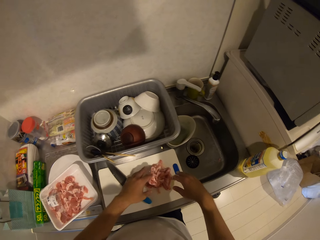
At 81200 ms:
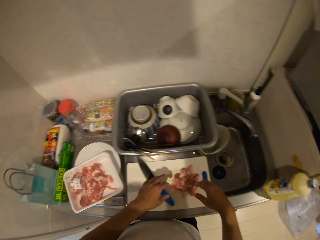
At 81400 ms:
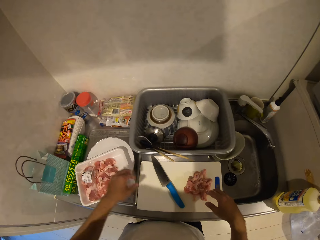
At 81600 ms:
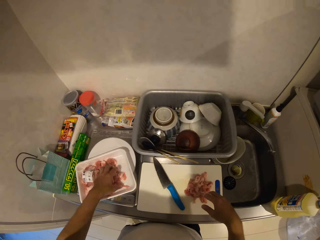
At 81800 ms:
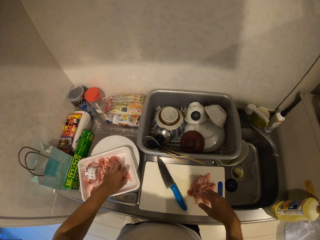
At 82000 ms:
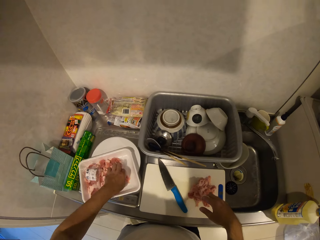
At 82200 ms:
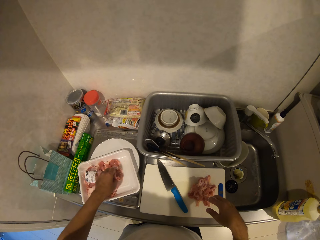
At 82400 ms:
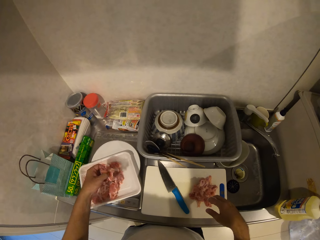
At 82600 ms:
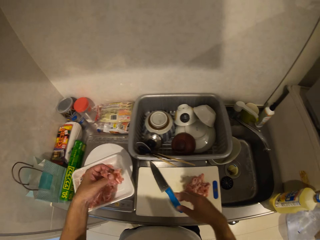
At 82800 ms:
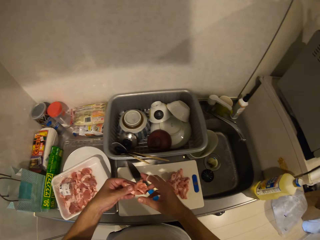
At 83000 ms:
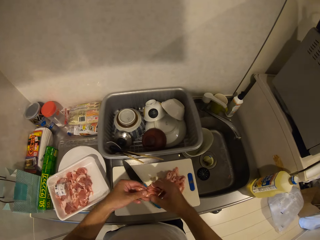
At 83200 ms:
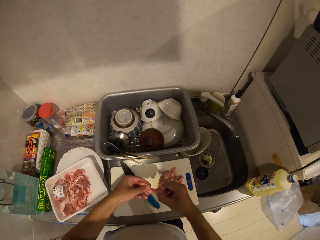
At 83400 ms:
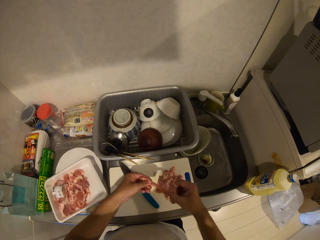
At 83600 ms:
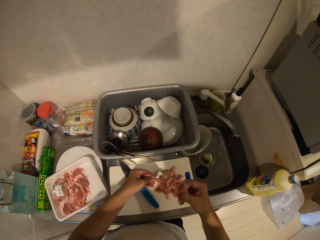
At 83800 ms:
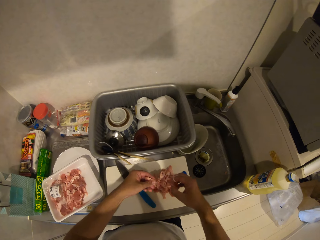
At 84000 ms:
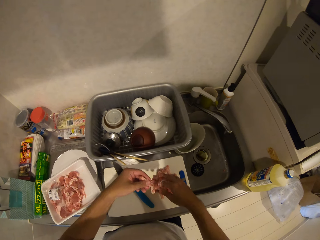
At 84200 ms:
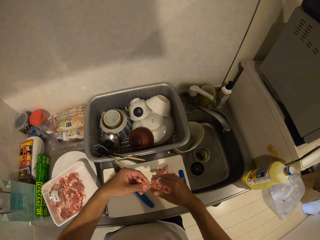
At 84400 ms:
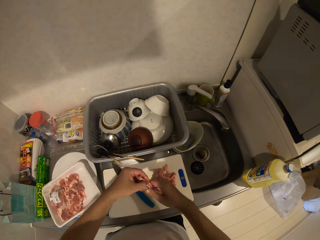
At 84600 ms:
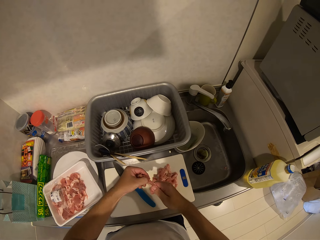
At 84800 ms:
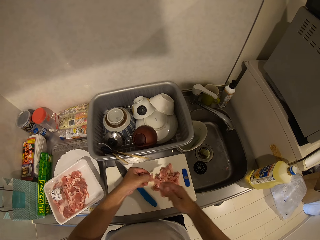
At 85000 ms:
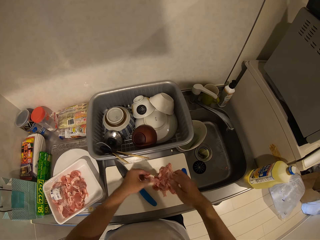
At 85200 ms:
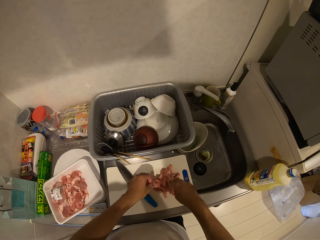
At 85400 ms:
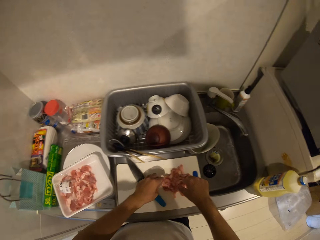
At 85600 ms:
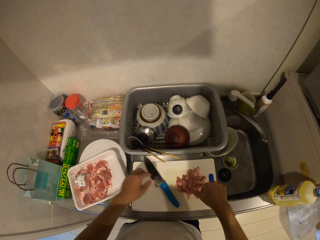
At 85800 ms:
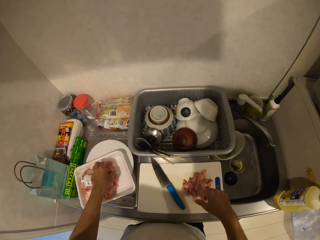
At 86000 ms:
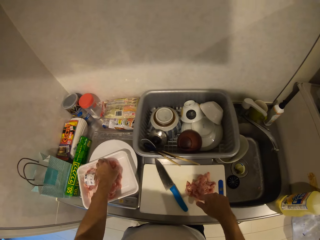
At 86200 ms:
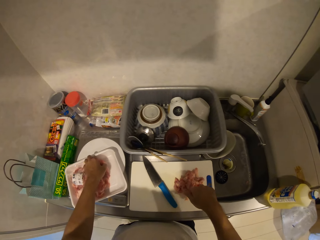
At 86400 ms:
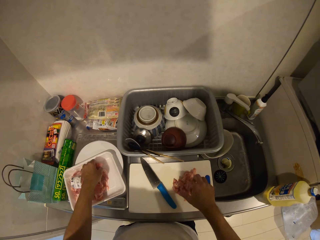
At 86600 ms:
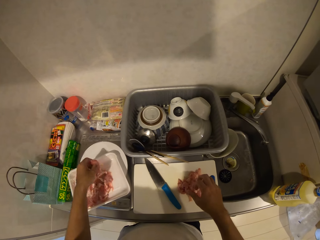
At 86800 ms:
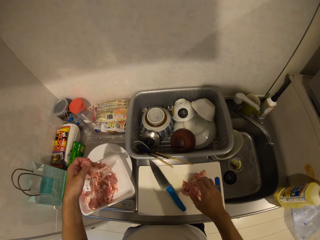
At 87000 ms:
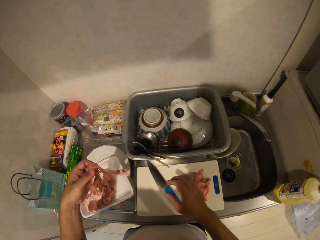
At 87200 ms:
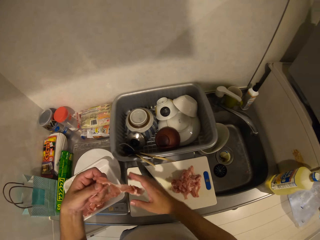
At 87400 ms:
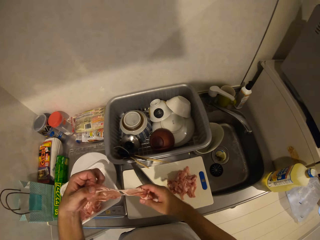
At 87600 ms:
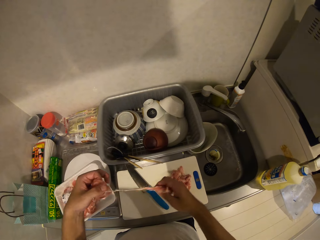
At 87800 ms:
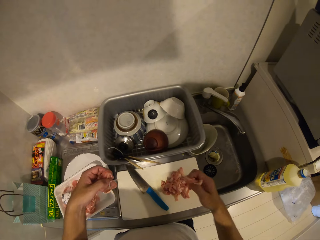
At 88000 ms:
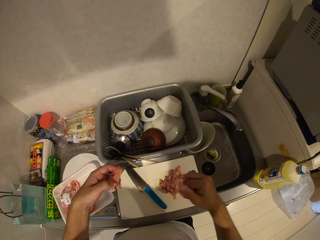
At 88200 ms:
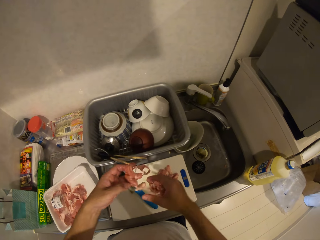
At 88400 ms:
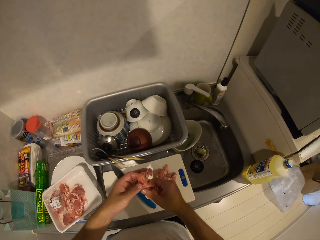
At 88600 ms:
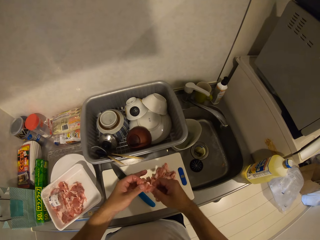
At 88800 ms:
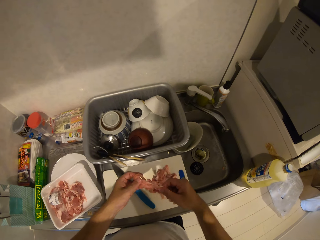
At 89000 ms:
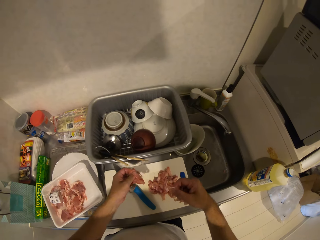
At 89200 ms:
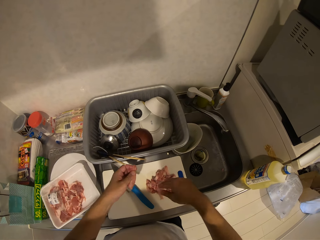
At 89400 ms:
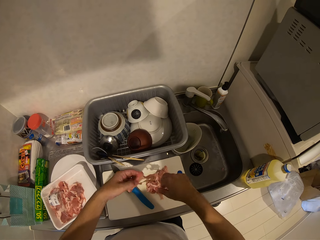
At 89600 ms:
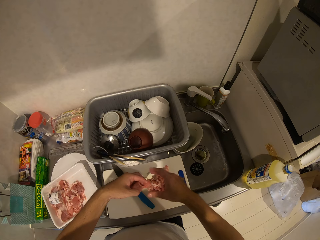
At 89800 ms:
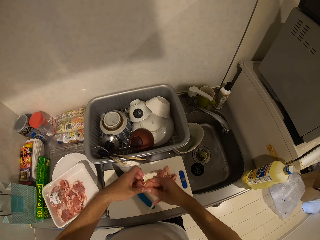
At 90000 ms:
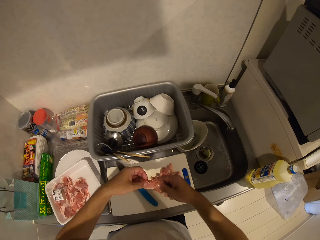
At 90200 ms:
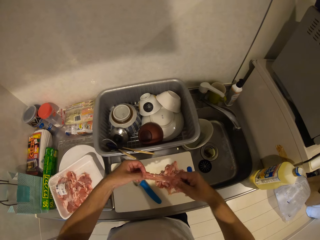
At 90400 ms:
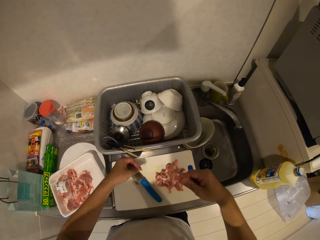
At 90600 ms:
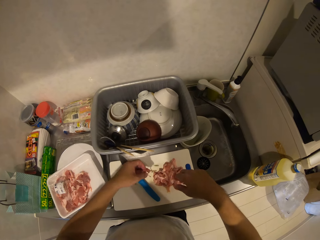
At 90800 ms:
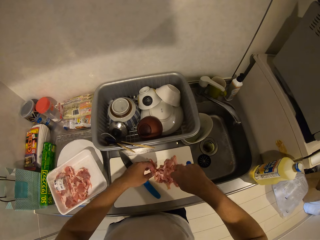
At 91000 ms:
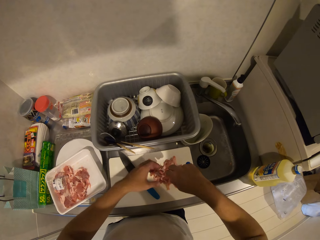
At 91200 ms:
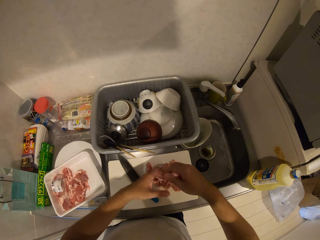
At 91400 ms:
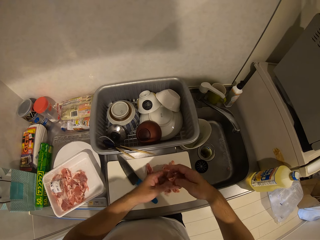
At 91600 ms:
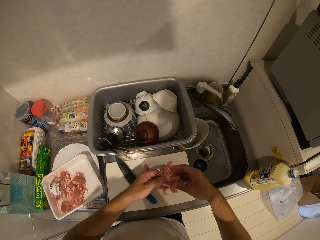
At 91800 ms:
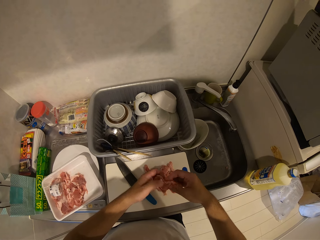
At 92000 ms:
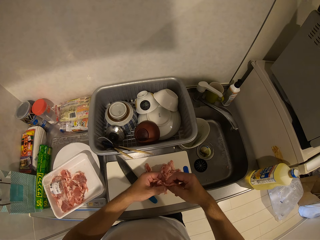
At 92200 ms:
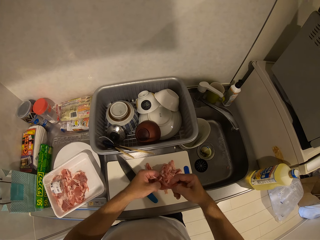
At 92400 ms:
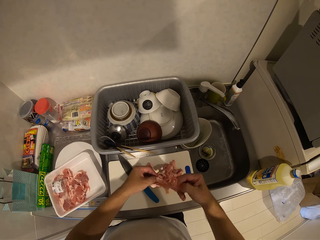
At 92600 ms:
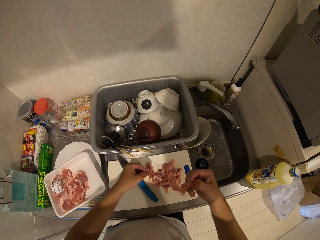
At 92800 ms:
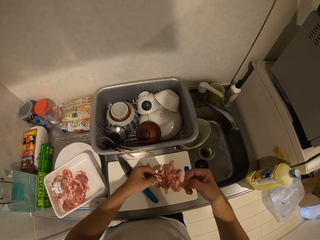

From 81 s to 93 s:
The camera wearer picks some pieces of meat from the pack. They drop the pieces of meat on the chopping board. They pick some pieces of meat from the pack. They drop the pieces of meat on the chopping board.

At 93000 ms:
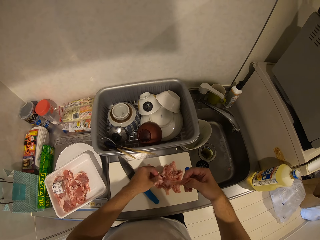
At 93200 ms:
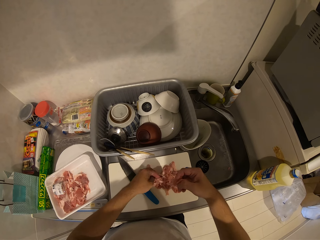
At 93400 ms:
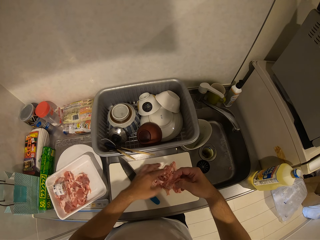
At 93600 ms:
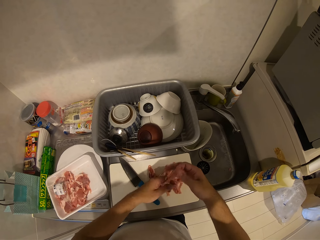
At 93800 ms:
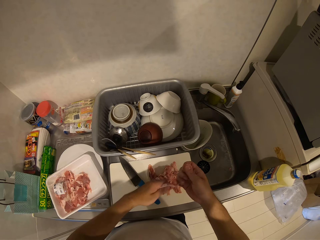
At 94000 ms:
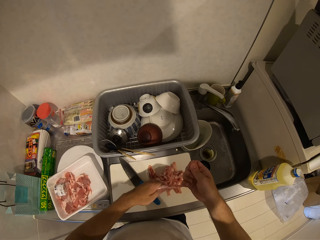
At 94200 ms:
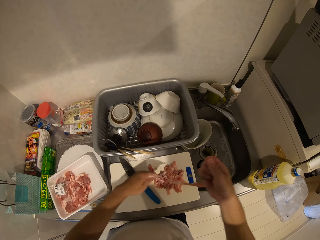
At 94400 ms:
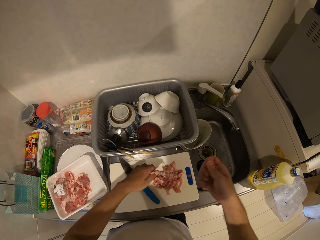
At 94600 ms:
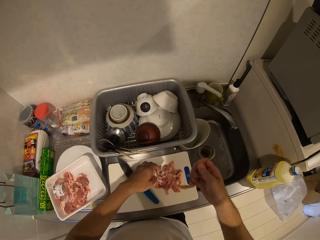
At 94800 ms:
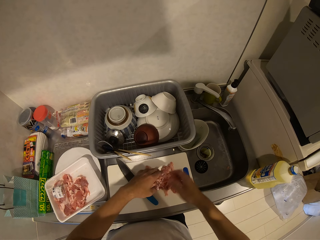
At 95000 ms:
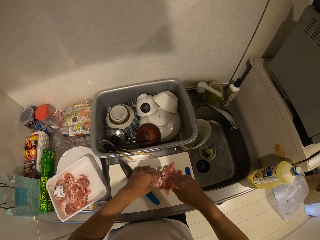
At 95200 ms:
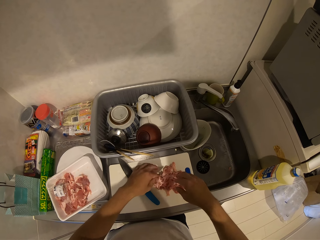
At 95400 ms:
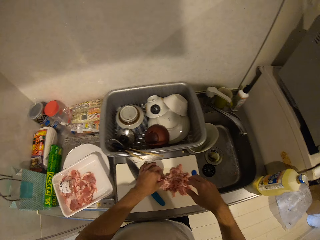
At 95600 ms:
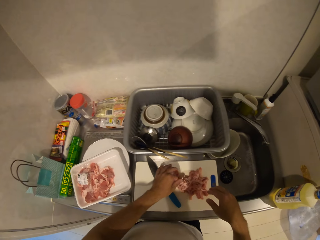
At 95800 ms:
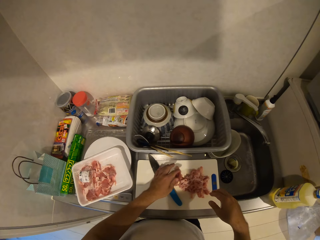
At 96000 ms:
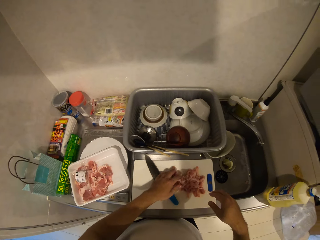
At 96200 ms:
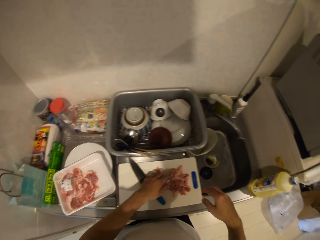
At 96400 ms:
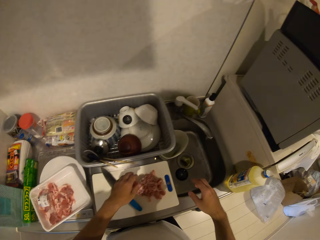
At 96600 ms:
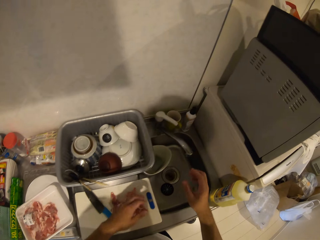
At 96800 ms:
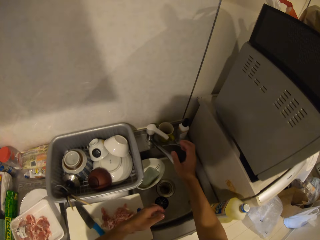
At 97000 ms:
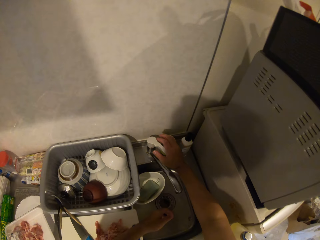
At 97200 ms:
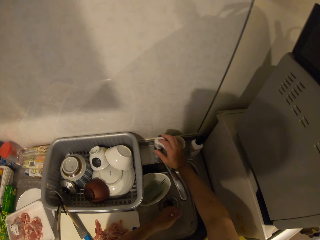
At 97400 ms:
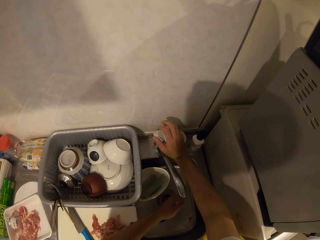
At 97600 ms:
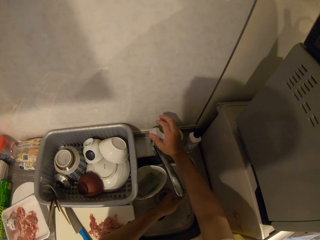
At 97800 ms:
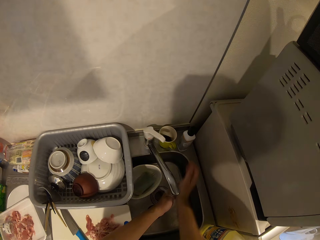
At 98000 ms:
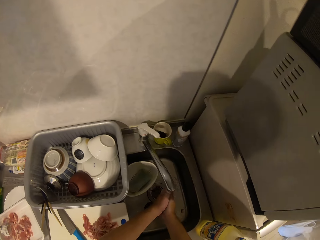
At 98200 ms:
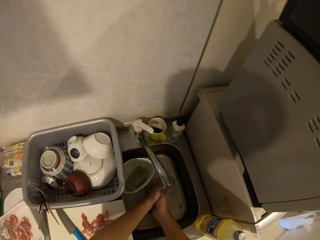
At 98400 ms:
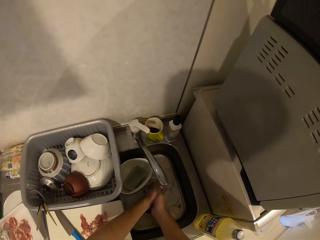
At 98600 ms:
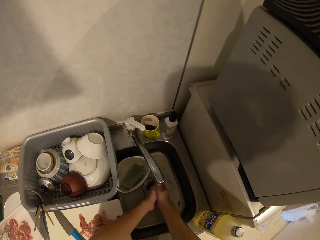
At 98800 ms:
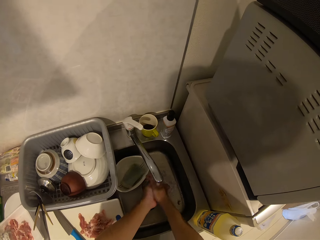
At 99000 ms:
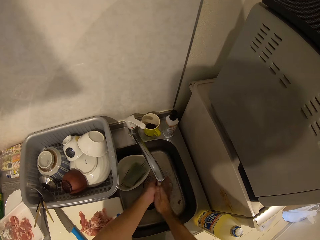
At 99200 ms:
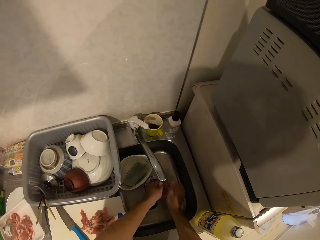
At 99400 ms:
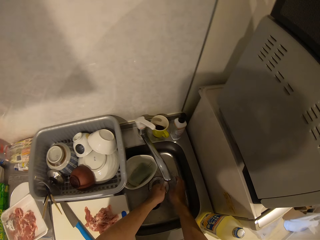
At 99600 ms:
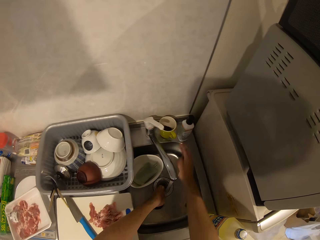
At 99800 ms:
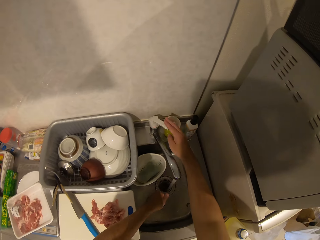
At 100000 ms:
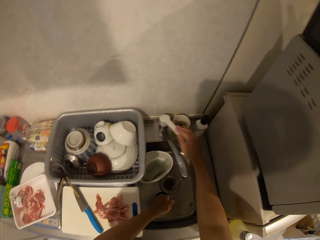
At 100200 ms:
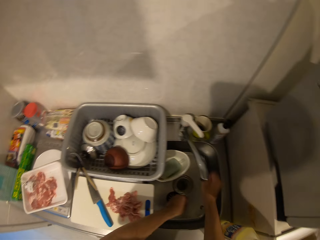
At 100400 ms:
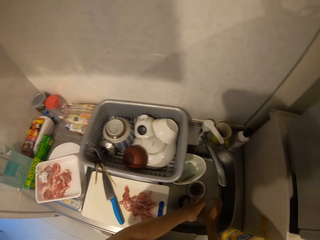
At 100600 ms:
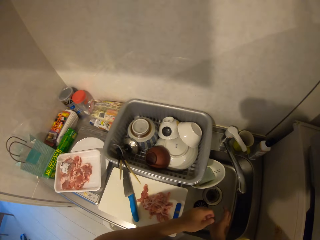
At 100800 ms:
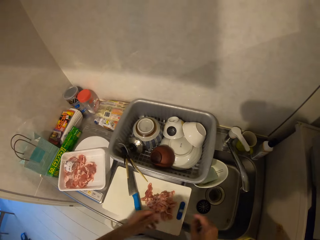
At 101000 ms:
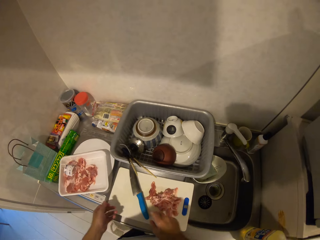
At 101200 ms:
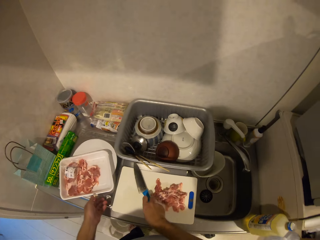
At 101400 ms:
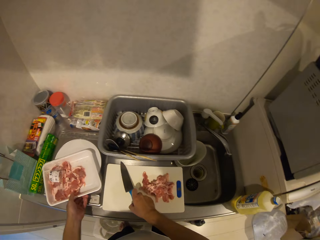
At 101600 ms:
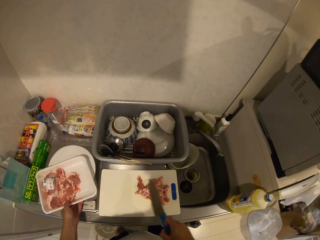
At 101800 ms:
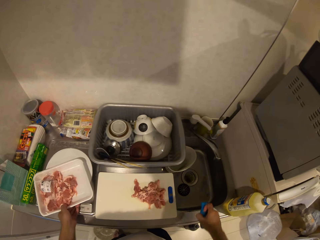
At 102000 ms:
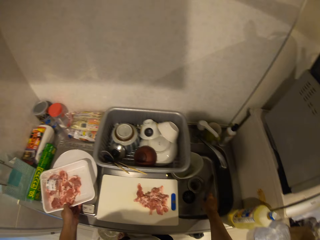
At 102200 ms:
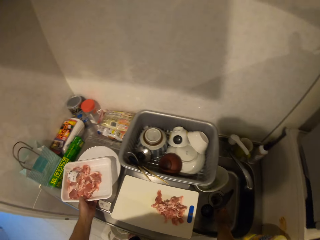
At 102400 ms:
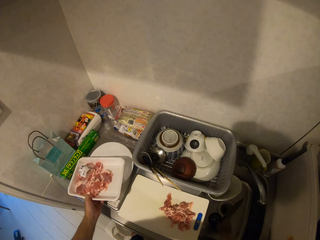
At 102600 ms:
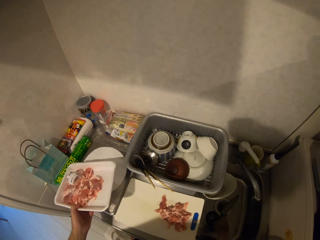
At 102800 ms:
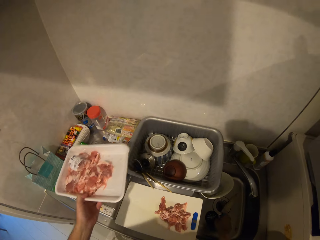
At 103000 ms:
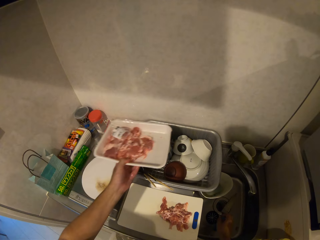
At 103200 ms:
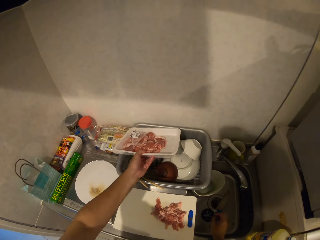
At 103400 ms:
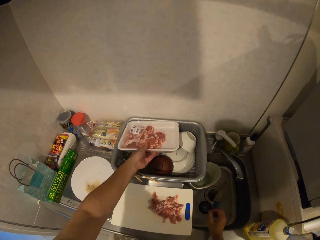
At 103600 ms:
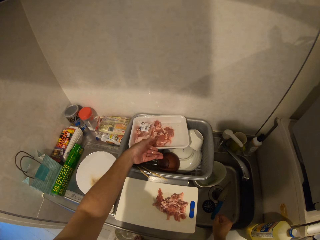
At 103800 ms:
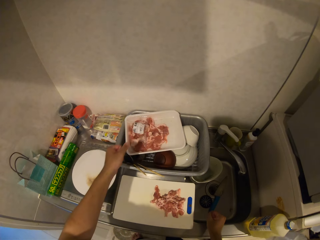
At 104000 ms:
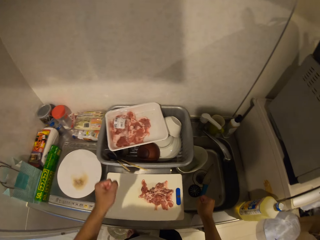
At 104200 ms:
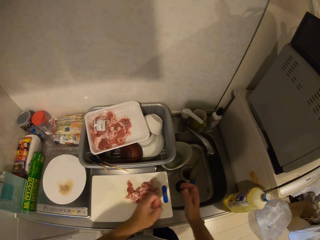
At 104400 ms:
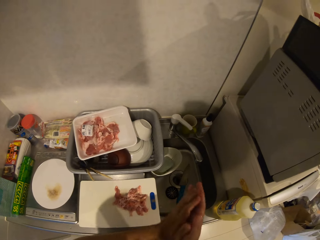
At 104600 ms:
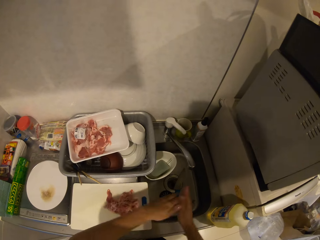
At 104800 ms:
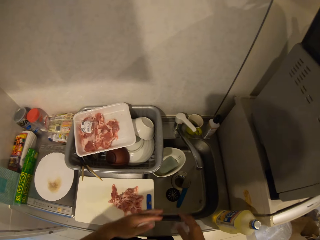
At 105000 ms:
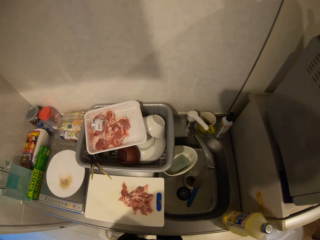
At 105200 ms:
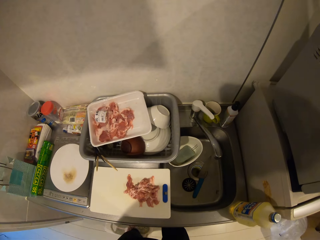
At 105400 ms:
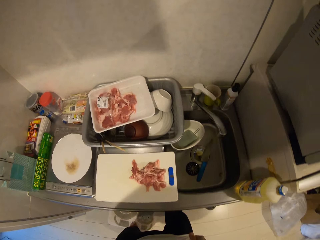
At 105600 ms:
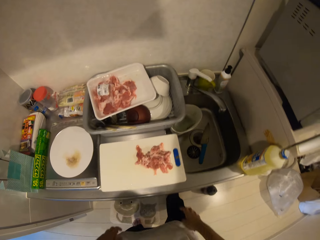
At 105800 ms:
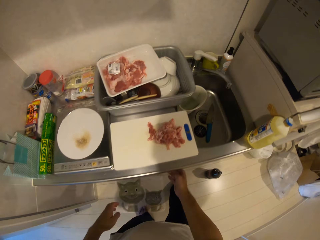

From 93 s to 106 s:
The camera wearer opens the tap of the washing base. He washes his hands with water. He closes the tap of the washing base. He picks up the knife from the chopping board with his right hand. He holds the pack of meat and carries the pack of meat. He puts the knife in the sink. He drops the pack of meat on plates in a big bowl.
